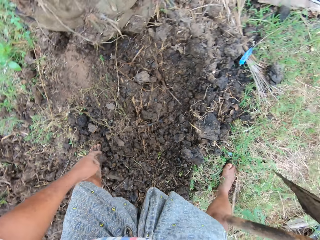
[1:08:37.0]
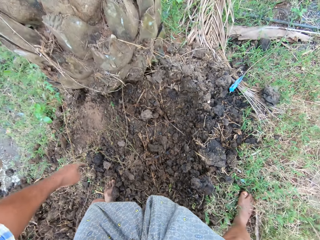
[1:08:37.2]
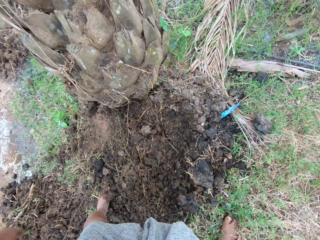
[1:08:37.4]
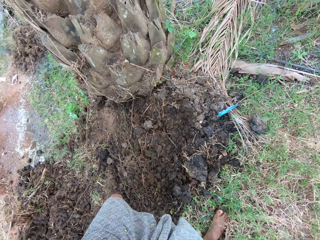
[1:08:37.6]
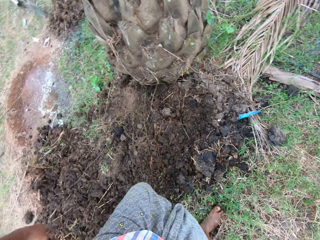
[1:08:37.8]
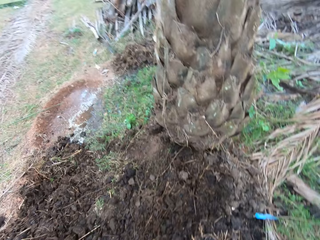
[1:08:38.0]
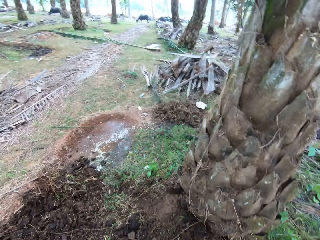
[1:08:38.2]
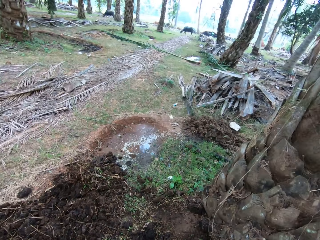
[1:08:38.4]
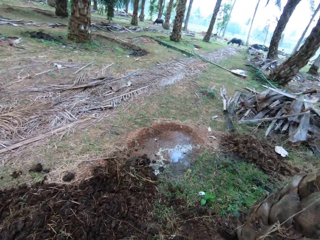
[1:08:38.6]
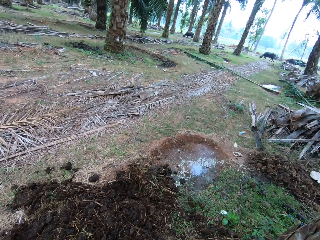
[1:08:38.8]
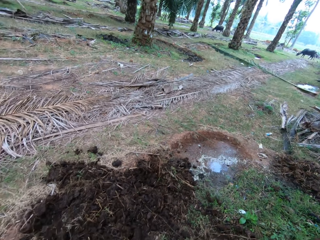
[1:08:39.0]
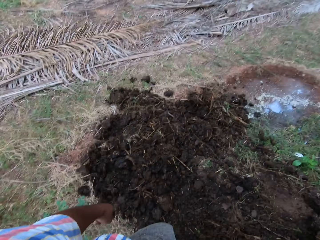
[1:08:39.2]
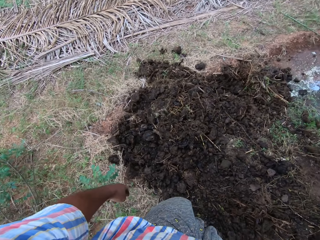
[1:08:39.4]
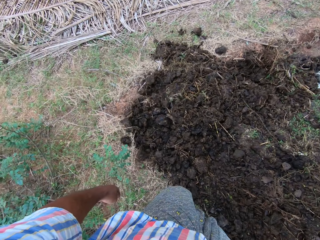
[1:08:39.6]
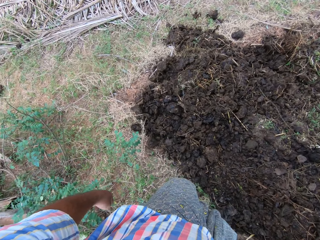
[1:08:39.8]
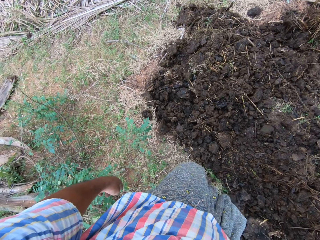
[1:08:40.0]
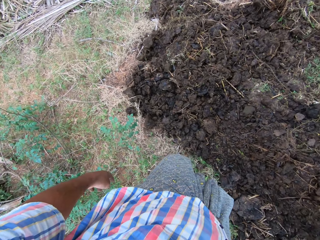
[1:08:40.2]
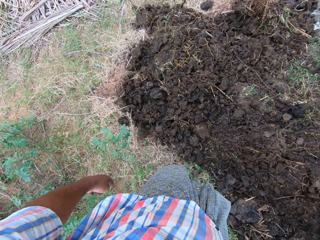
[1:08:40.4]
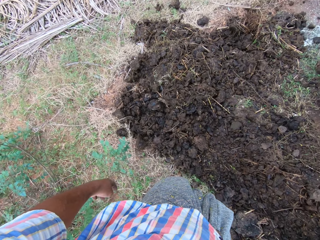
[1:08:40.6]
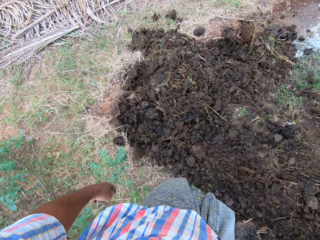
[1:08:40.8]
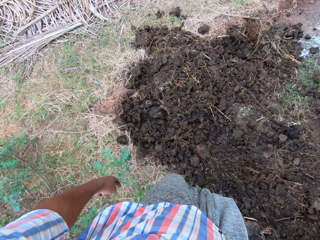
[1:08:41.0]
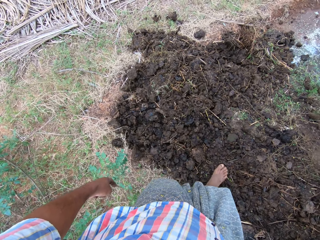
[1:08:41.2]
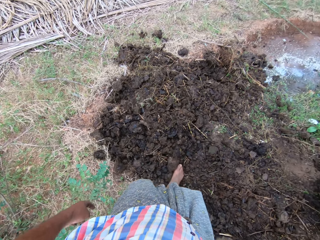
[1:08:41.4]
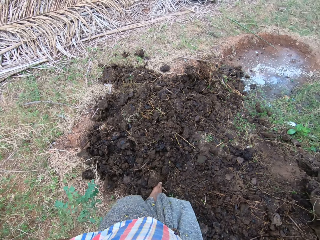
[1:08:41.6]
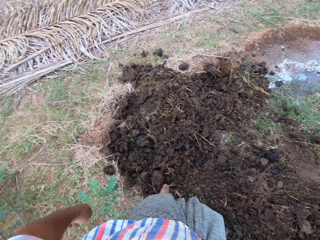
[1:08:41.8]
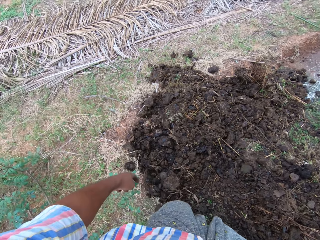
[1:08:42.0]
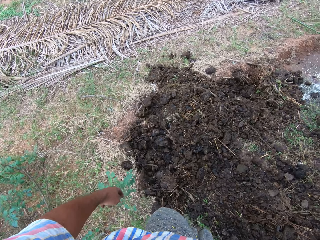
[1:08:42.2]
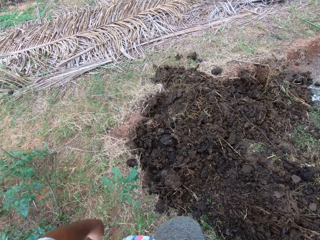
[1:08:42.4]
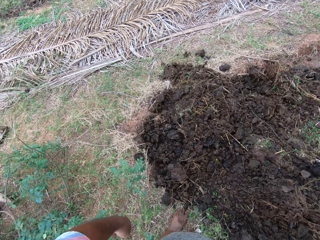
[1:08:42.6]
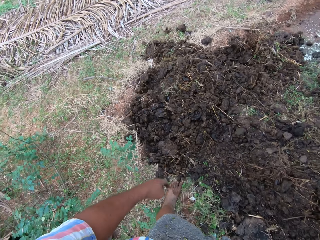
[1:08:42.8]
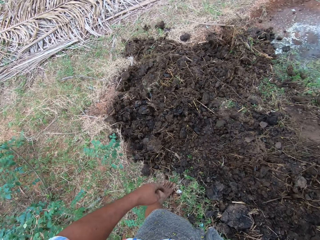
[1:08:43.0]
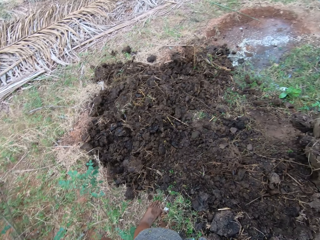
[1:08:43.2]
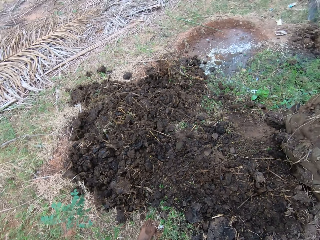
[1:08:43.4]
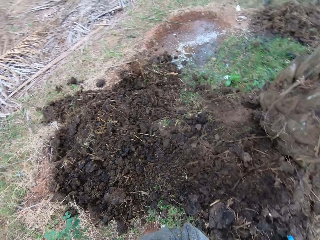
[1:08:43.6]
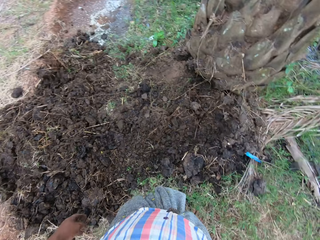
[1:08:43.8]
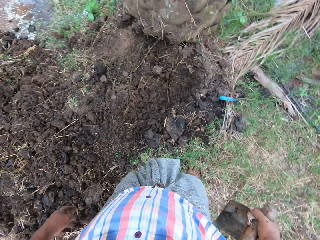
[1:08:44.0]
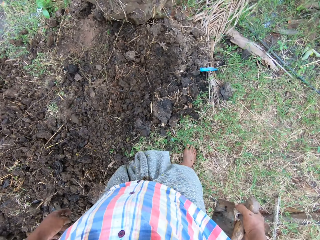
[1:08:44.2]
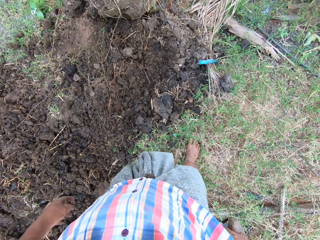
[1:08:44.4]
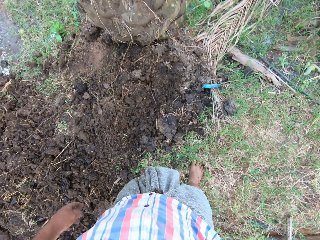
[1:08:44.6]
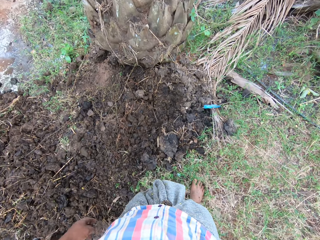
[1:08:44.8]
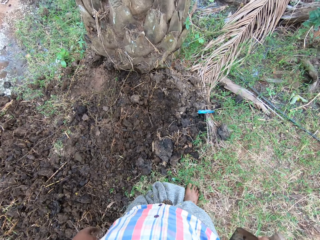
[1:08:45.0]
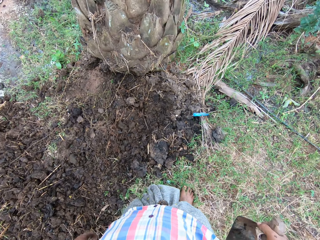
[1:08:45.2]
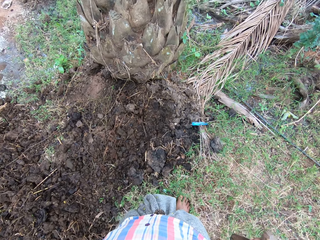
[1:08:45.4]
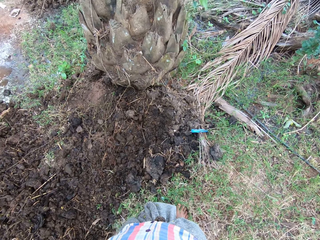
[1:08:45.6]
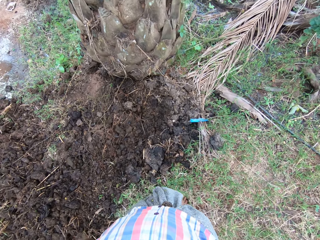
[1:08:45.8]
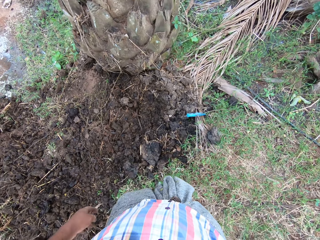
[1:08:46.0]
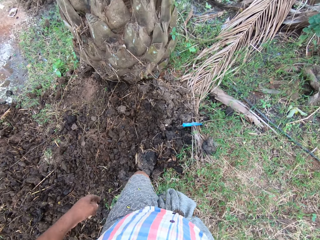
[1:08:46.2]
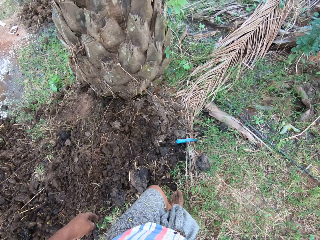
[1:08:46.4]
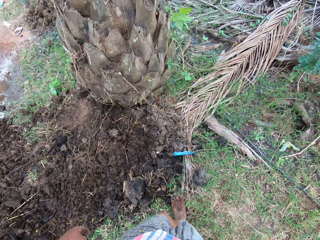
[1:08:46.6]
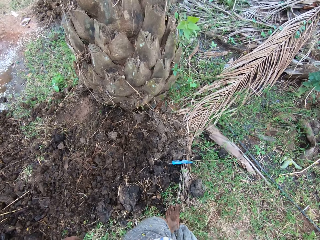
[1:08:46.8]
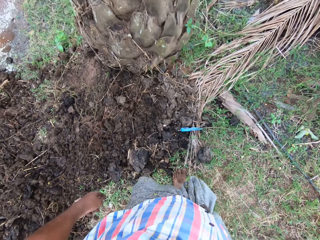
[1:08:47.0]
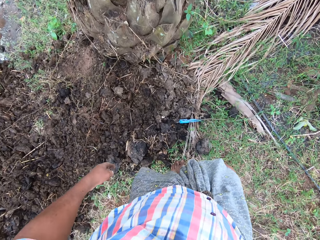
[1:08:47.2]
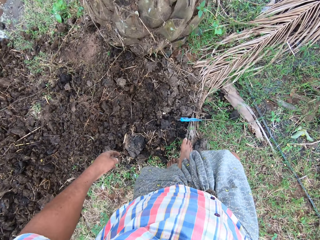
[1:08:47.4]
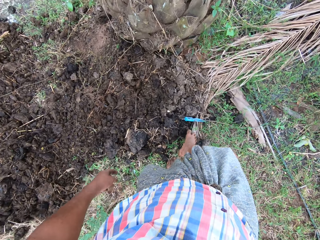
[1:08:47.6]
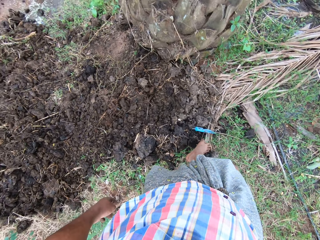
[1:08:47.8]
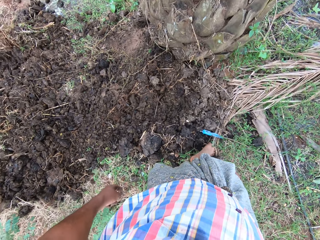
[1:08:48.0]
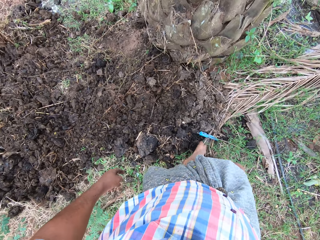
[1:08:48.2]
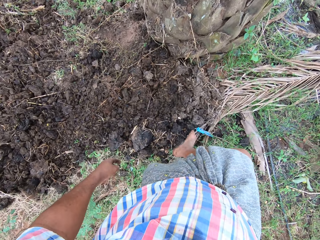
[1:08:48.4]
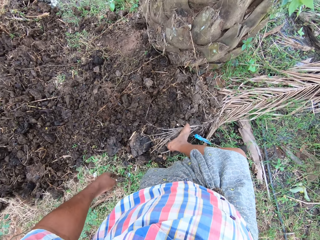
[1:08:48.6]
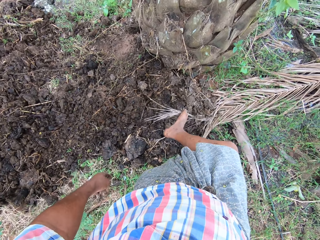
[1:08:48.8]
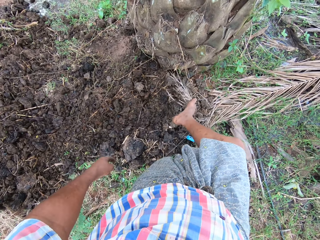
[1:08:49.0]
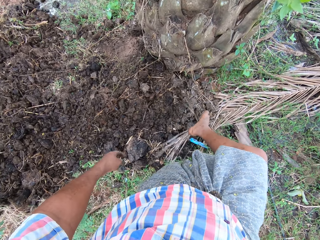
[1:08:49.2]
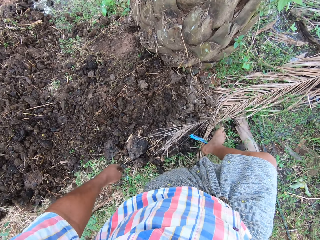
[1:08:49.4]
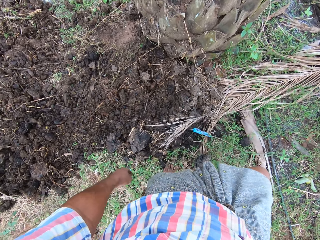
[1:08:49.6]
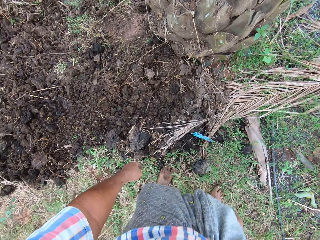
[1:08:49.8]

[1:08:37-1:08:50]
The camera wearer looks around the farm. He kicks solidified soil. He walks around the farm. He picks up a tree branch with his leg.

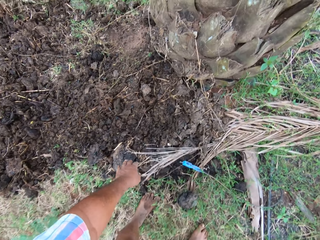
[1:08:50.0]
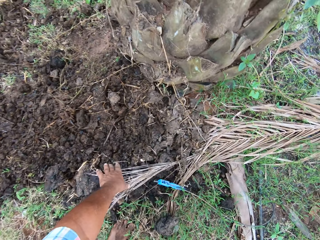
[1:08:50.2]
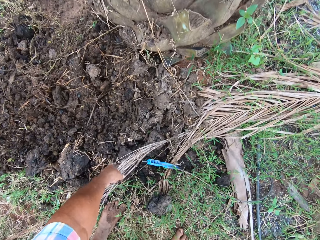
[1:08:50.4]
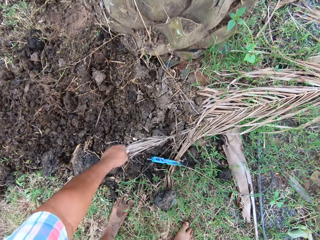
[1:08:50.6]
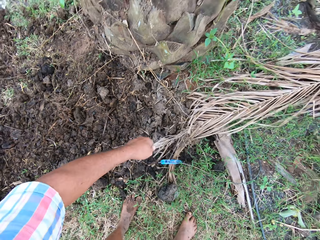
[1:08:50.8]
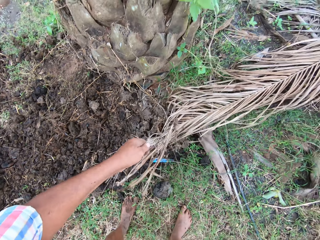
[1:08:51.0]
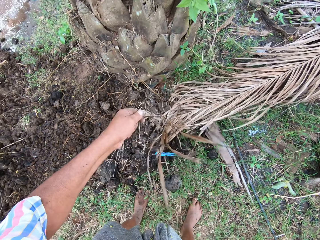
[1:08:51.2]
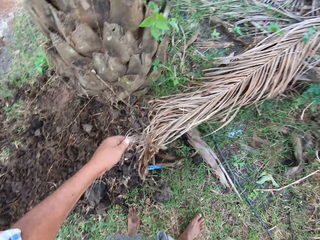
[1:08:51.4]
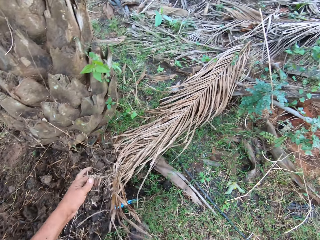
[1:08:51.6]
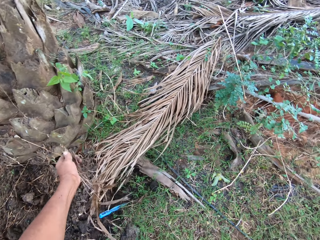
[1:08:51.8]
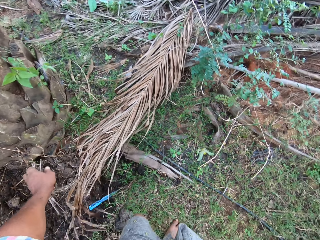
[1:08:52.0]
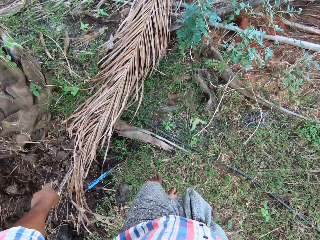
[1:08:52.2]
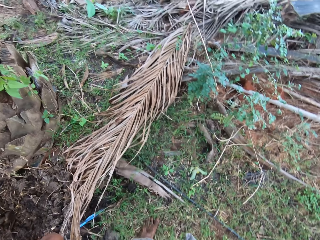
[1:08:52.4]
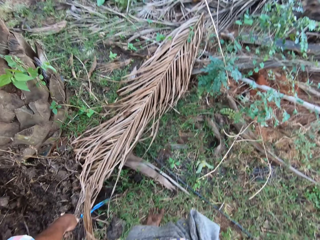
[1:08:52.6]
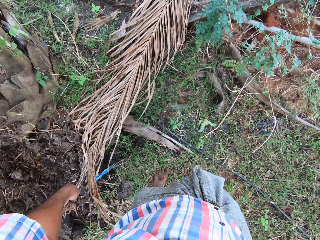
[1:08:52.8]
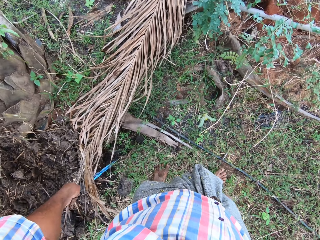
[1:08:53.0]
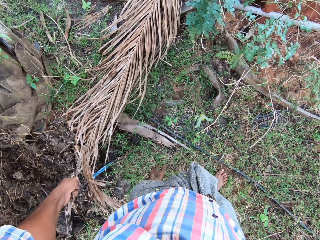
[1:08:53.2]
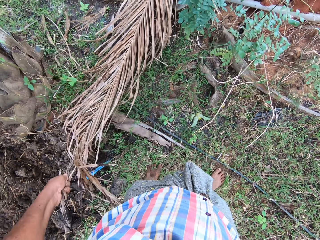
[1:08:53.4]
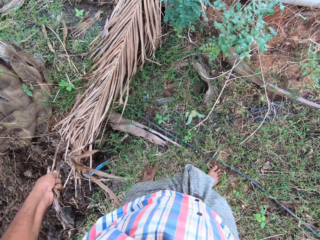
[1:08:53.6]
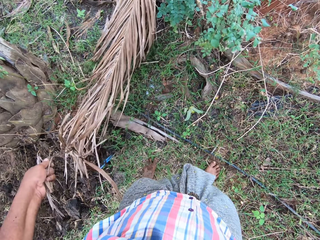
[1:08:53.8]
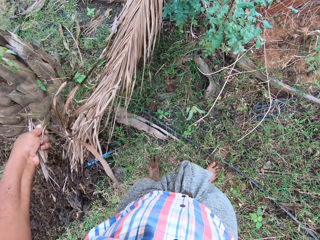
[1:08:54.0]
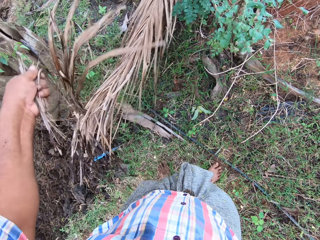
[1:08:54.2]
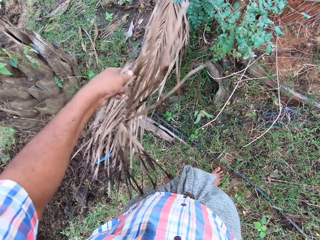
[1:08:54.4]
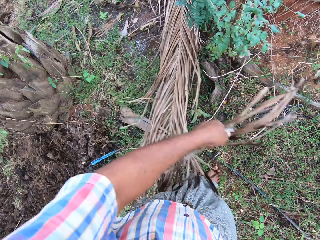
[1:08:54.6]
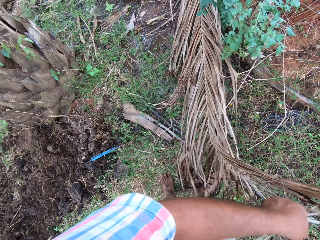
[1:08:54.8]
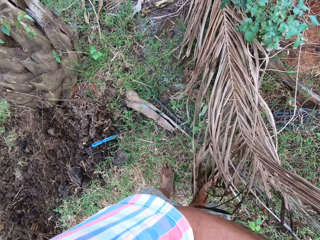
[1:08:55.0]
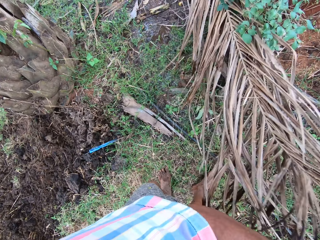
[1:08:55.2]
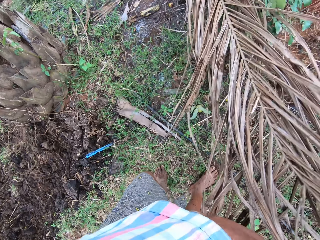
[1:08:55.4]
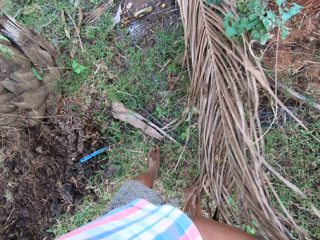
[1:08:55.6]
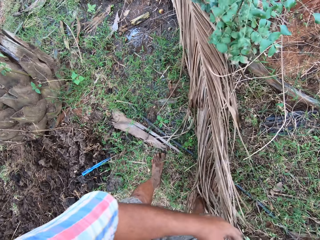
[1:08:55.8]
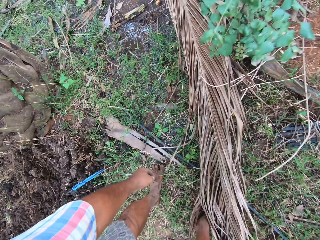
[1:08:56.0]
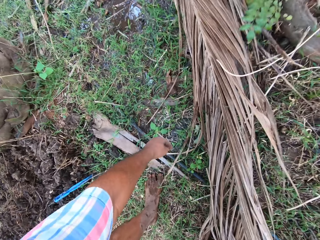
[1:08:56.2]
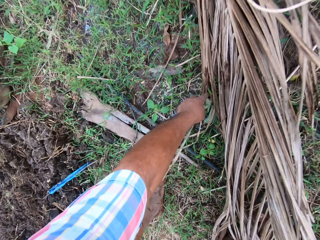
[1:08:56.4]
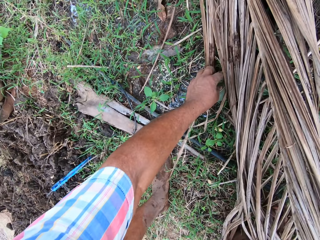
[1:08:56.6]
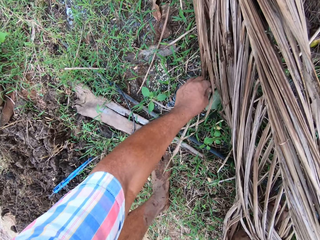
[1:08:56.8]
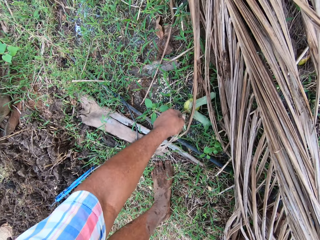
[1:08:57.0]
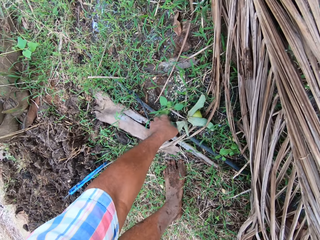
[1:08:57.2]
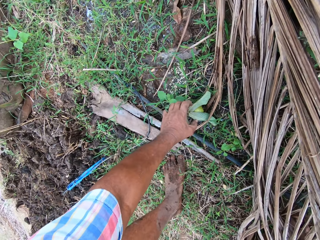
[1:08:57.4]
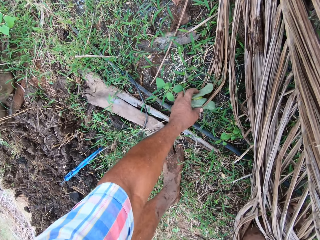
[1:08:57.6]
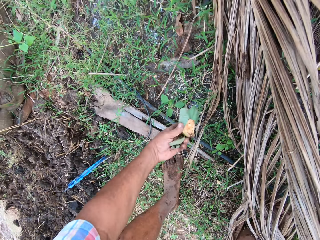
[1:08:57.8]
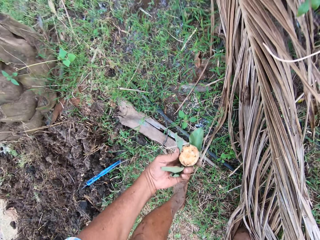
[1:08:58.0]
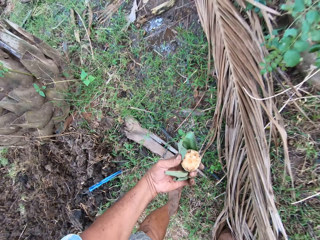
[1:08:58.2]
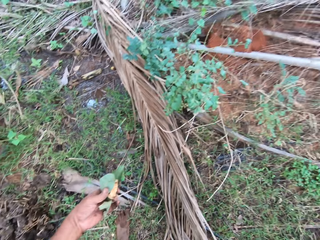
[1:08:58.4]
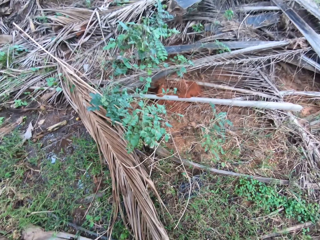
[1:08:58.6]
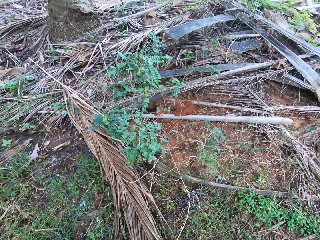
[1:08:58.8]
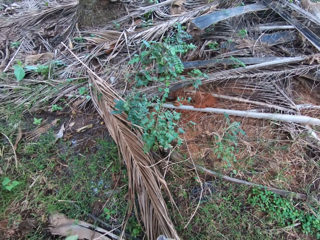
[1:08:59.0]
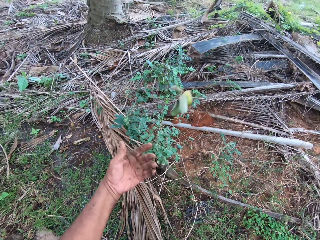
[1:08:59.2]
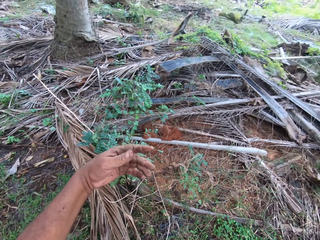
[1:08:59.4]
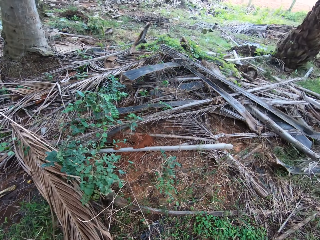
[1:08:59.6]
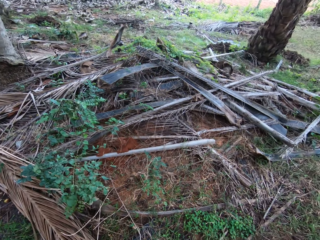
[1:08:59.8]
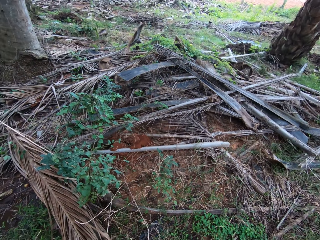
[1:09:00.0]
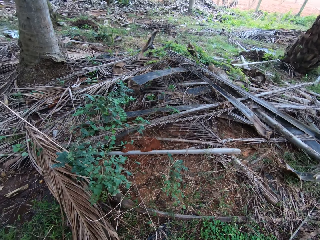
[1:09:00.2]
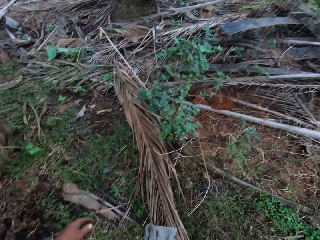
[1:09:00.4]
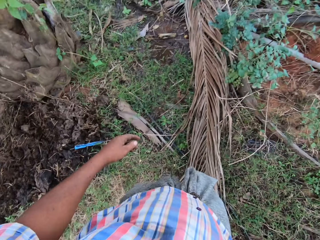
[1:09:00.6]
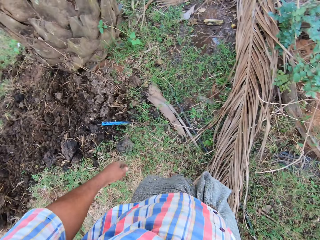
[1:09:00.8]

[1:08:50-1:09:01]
The camera wearer picks the branch. They pull the tree branch on the ground. They place the branch on the ground. They pick a fruit on the ground. They throw the fruit away.
